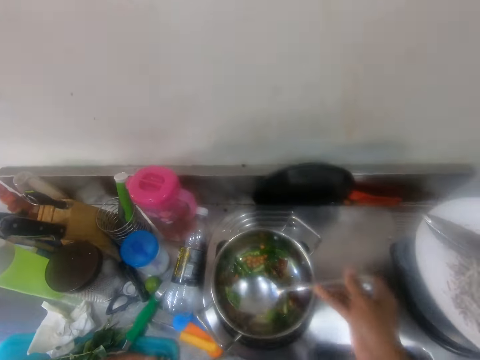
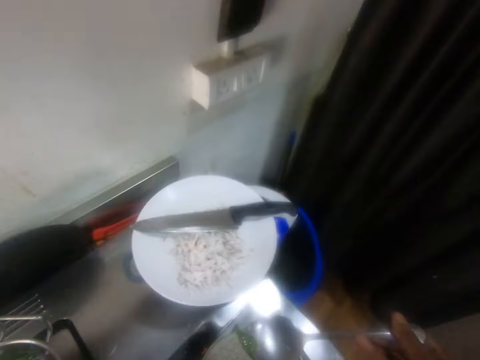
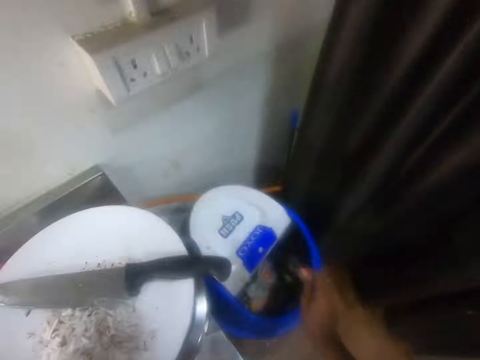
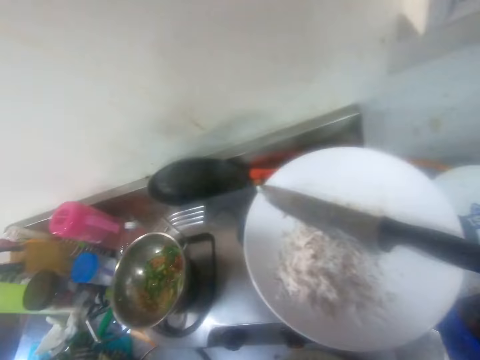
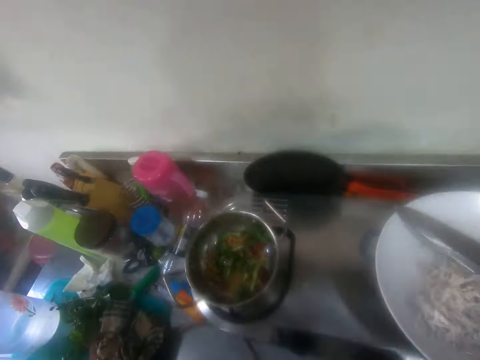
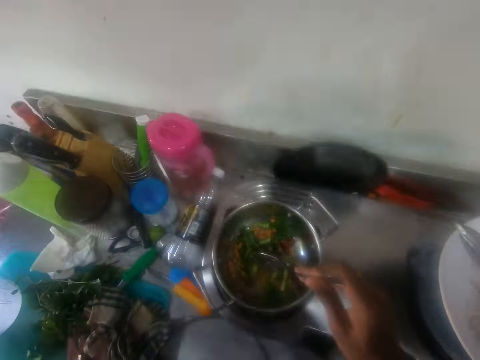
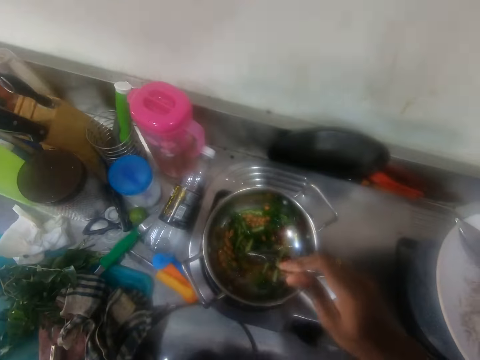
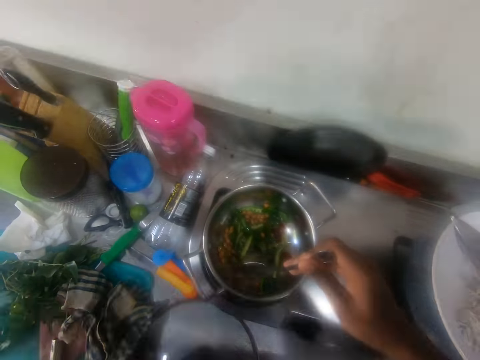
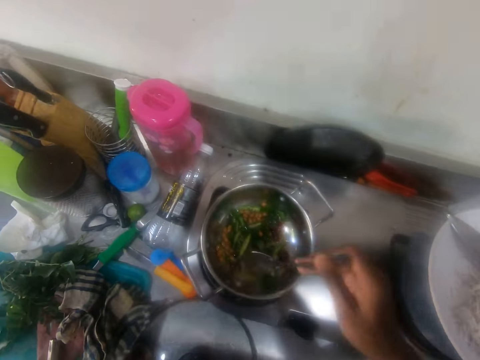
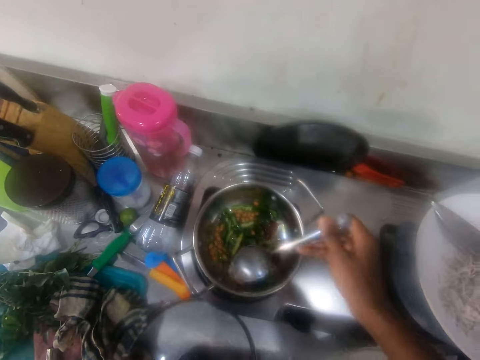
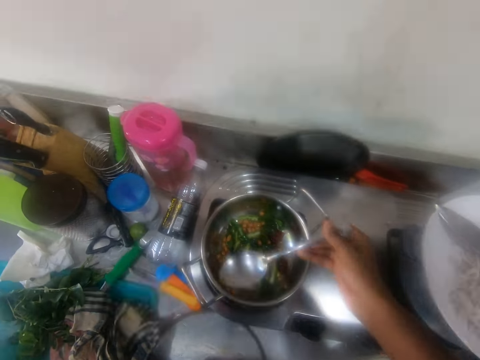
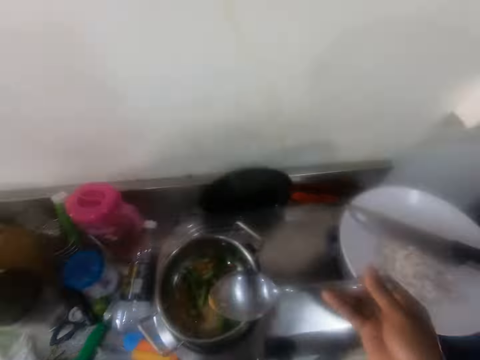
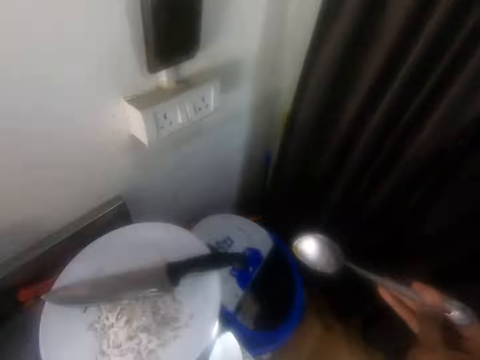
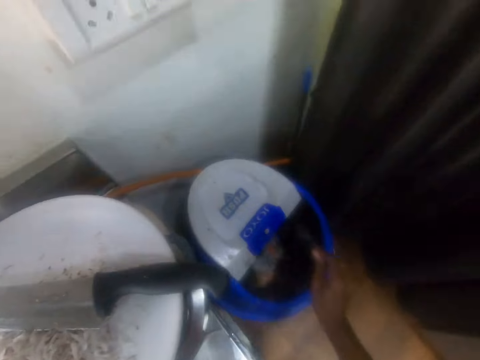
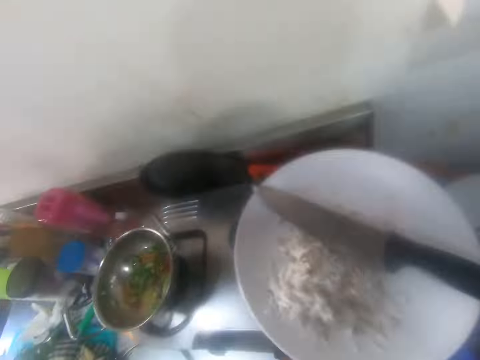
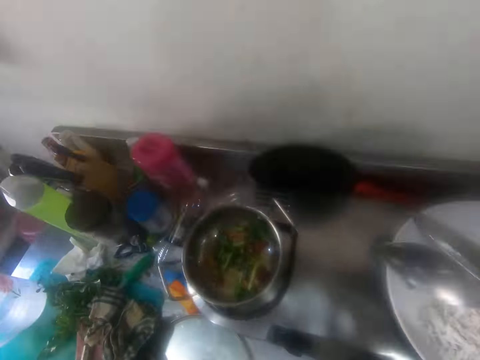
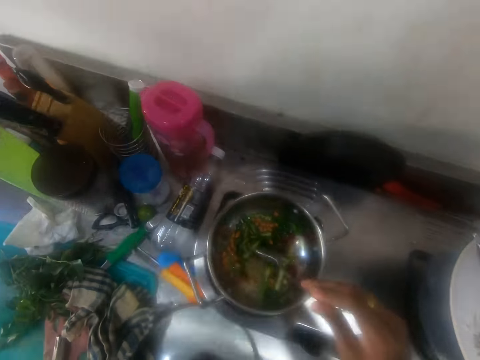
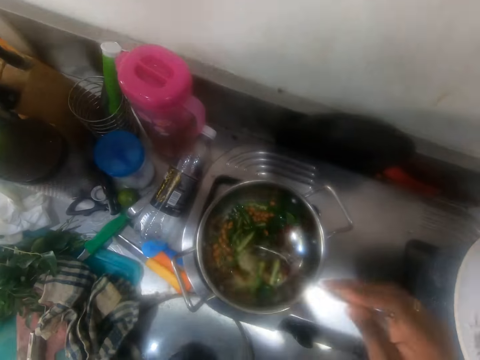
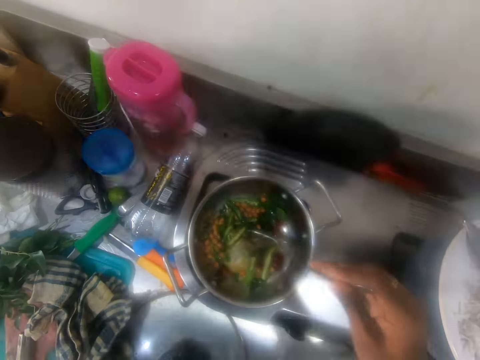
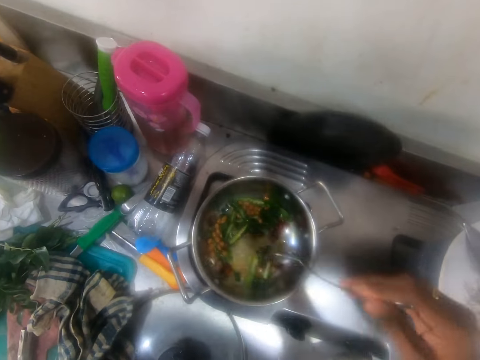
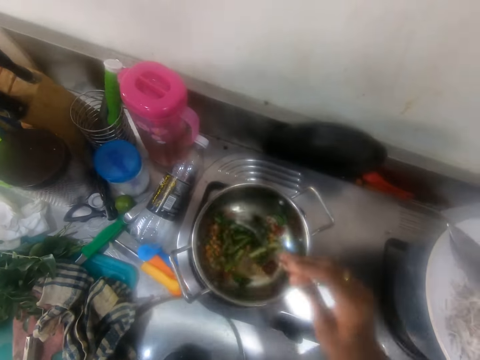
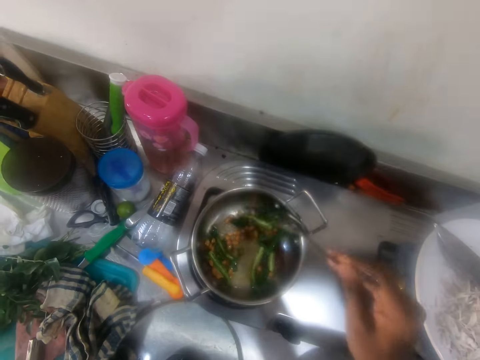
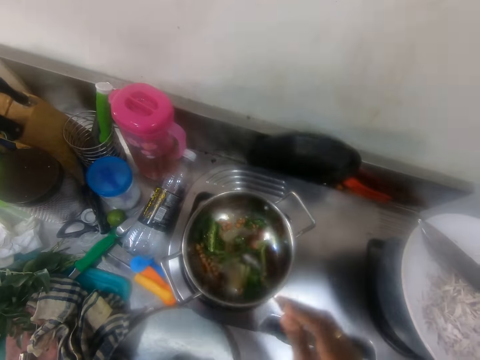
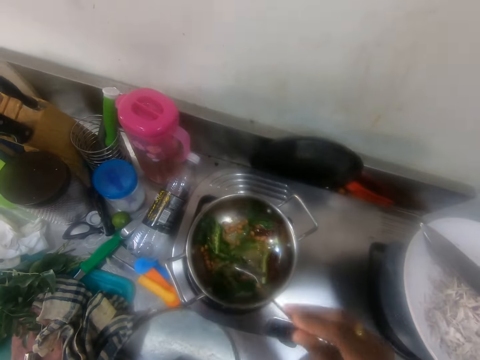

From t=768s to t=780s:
The camera wearer moves around. They put something in the dustbin. They move around. They scoop something in the cooking pot with a spoon. They move around. They put something in the dustbin. They move around. They stir the food in the cooking pot with the spoon.

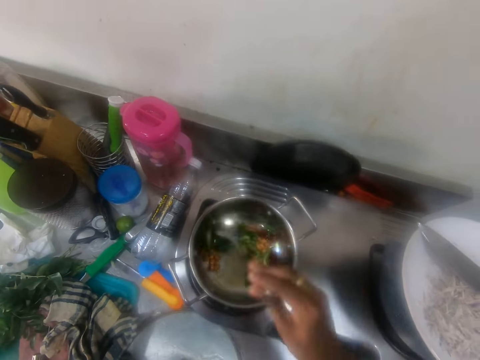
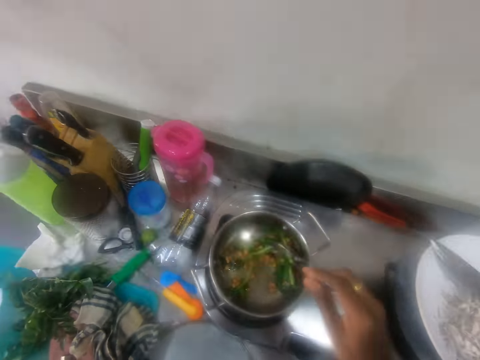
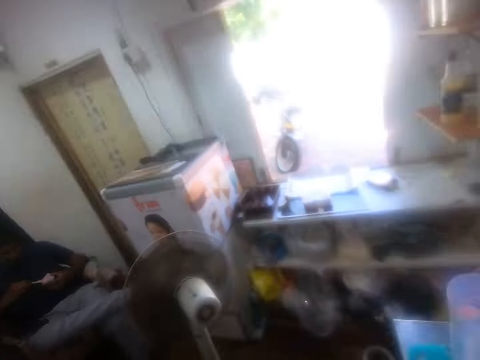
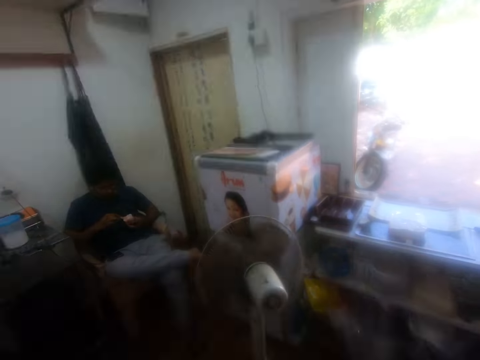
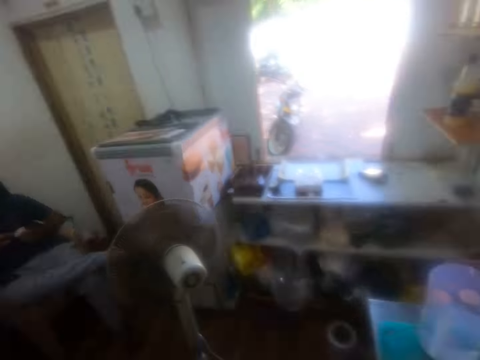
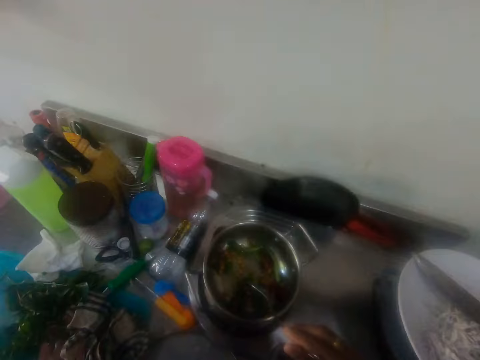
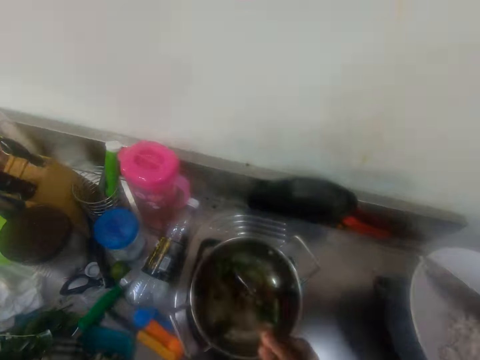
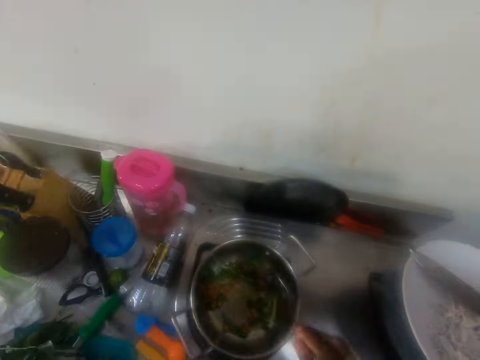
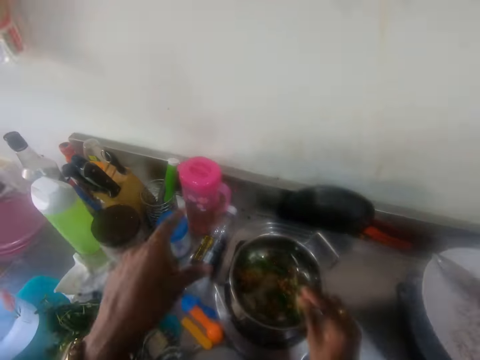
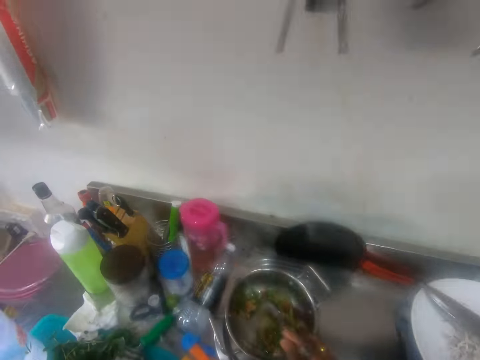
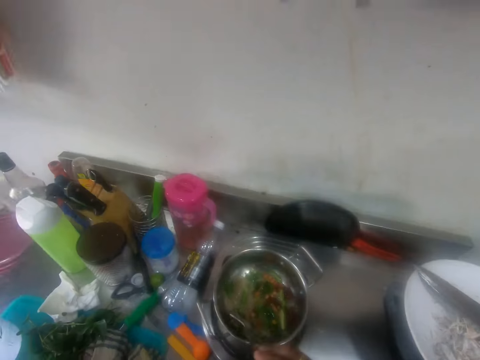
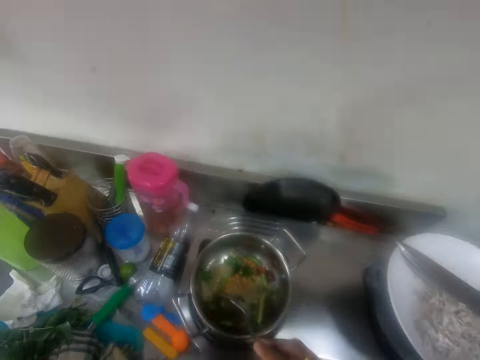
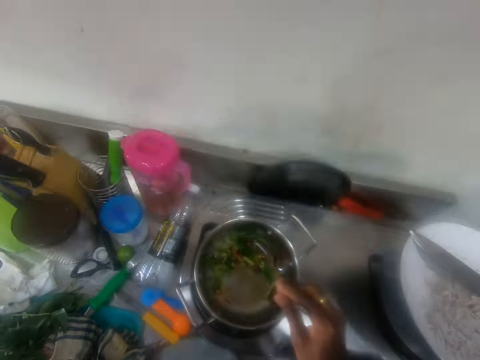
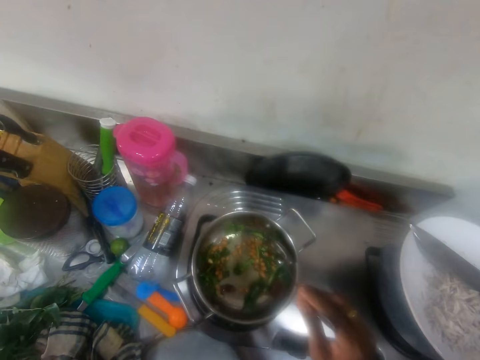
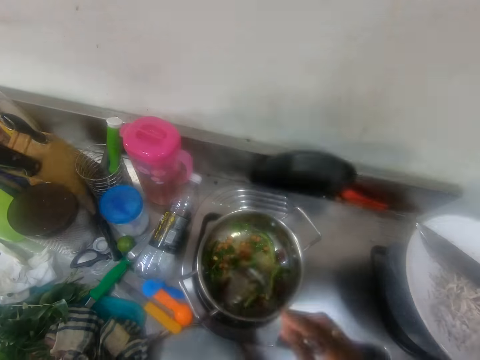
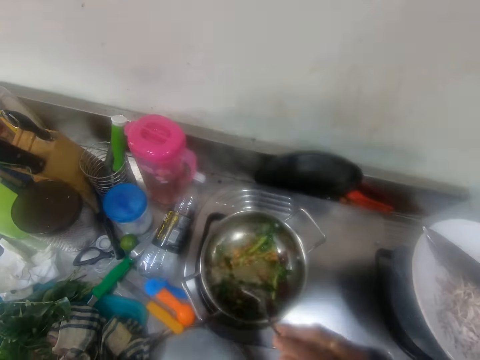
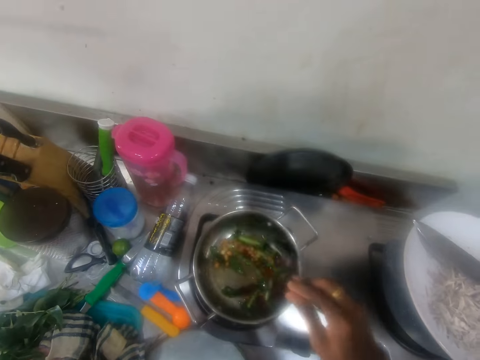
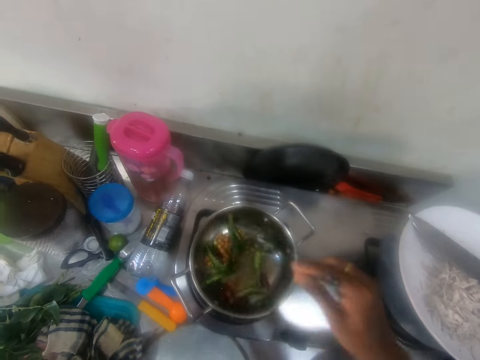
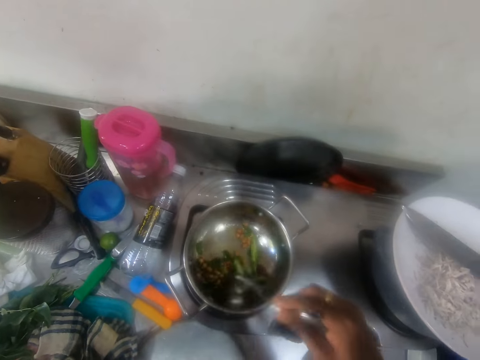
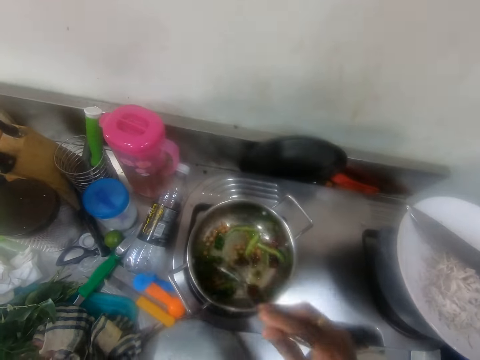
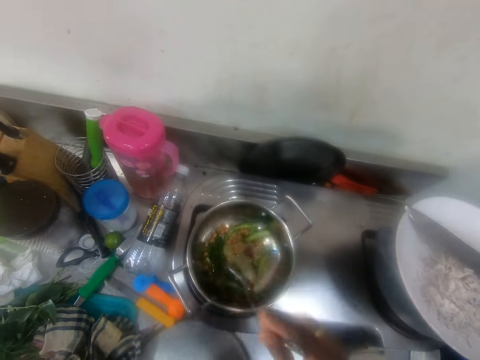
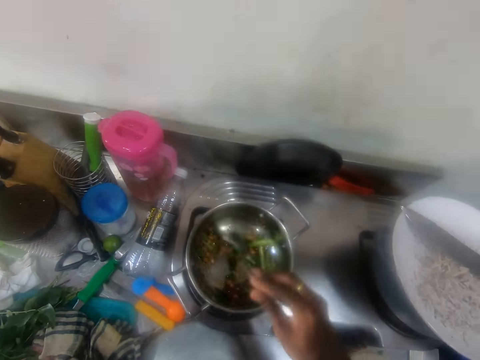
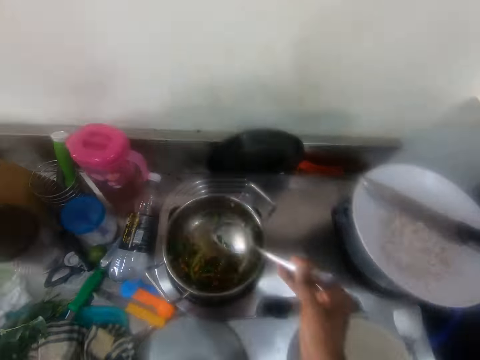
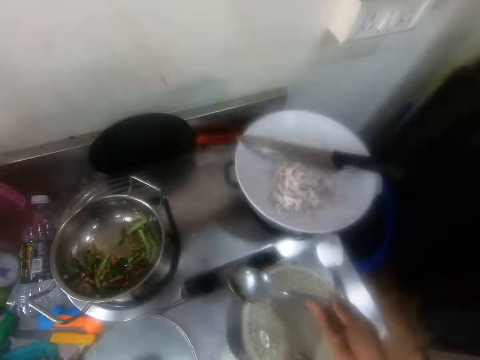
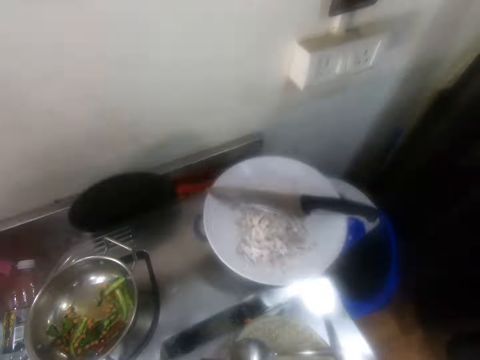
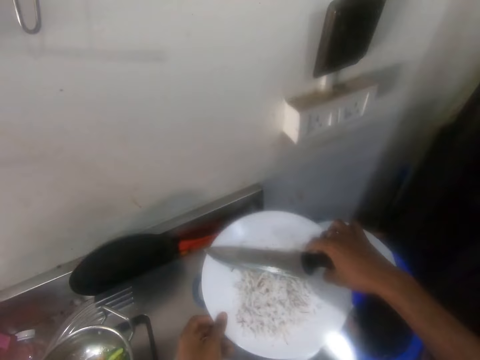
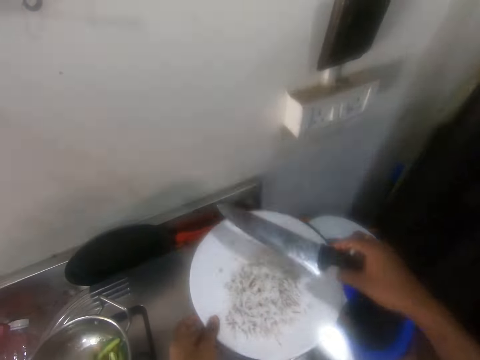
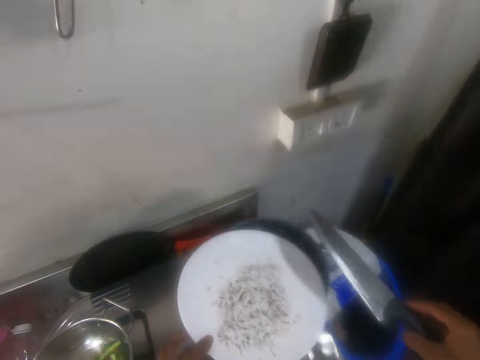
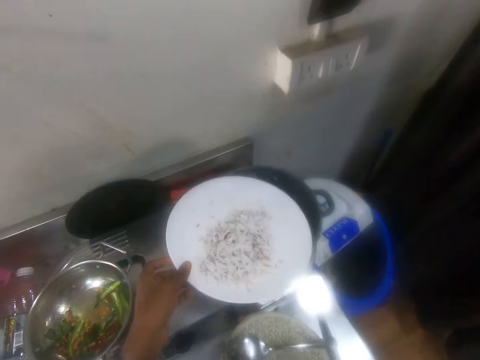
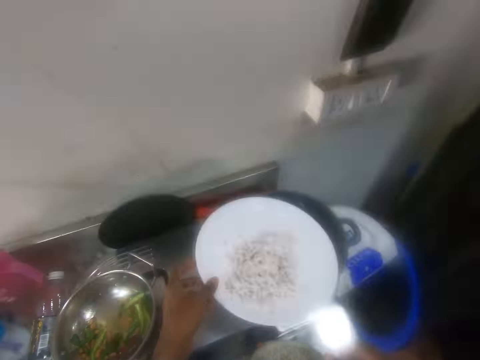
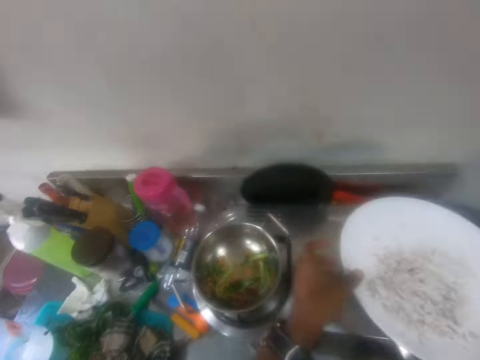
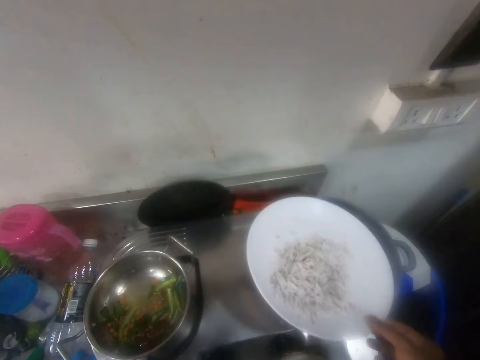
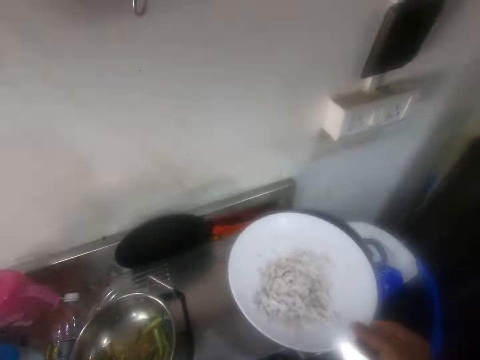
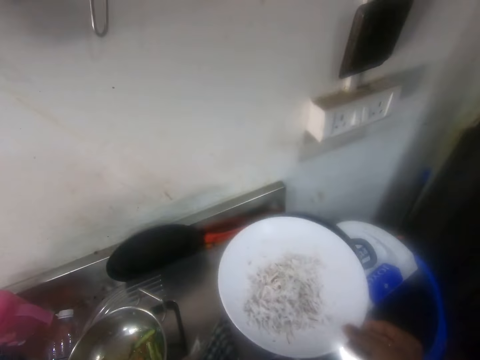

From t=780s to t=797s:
The camera wearer looks around. A man holds something. The camera wearer stirs the food in the cooking pot with a spoon. They use gestures. They stir something in the pot with the spoon. They put the spoon on a spice container lid. They pick up a knife on the spice container lid. They hold a plate. They put the knife on the countertop. They look around. They move a hand.
